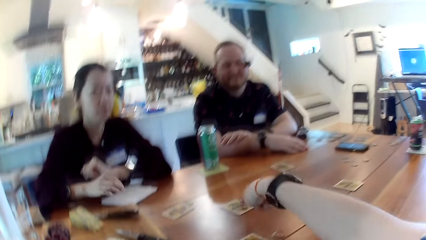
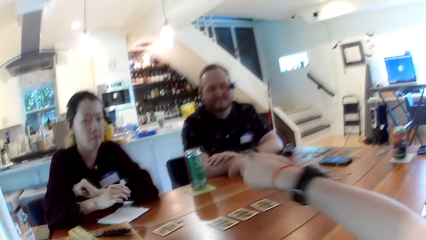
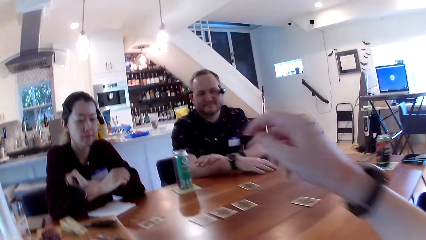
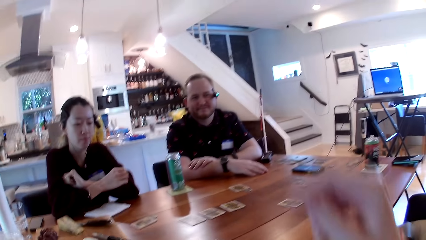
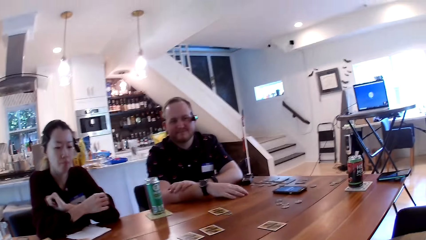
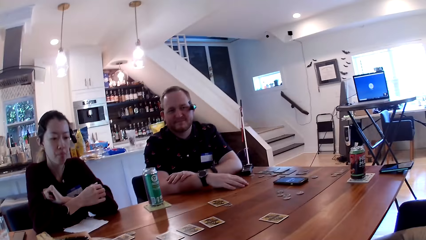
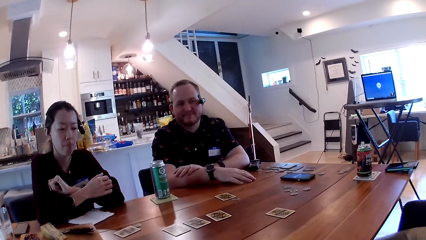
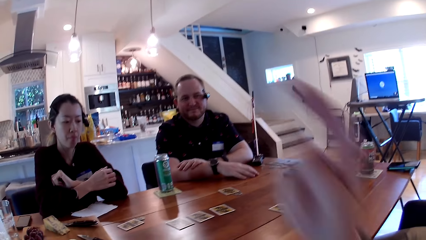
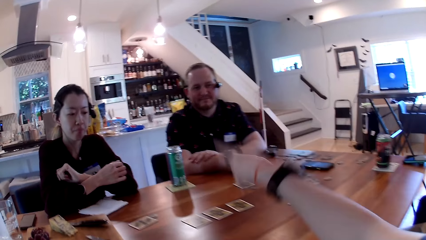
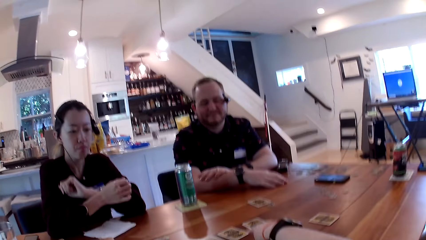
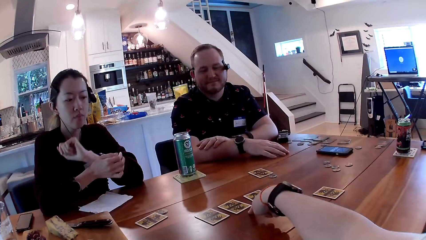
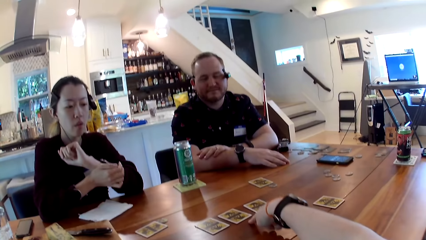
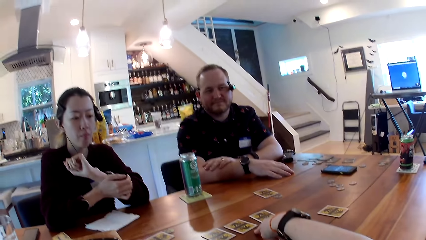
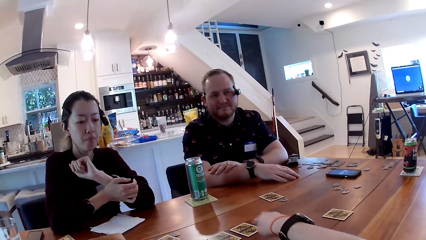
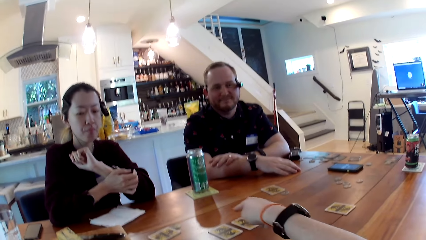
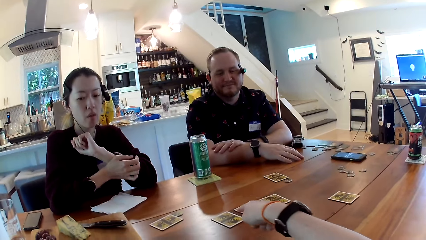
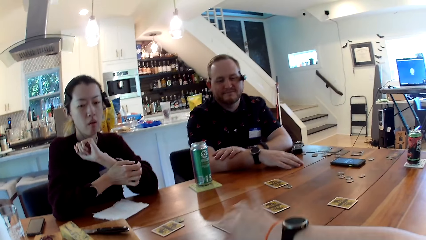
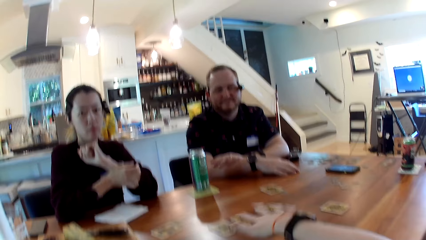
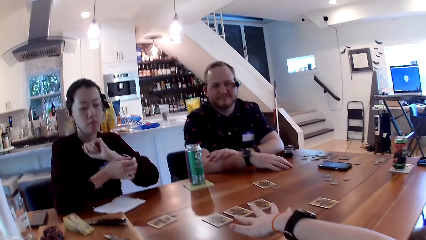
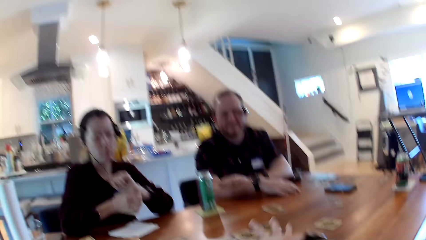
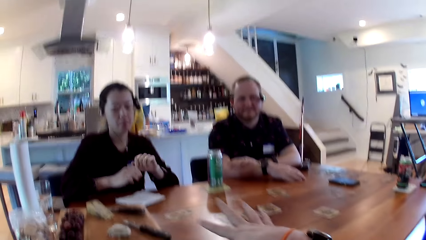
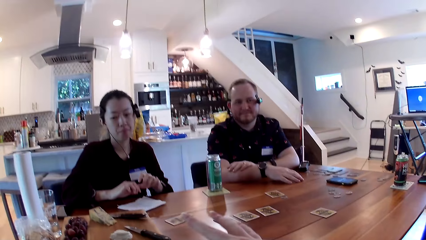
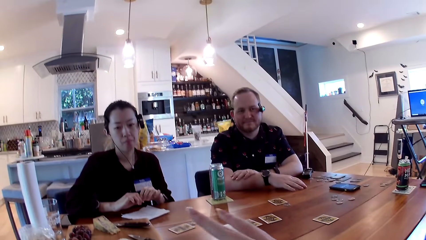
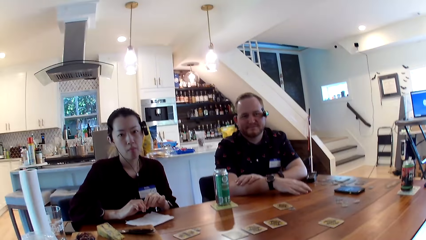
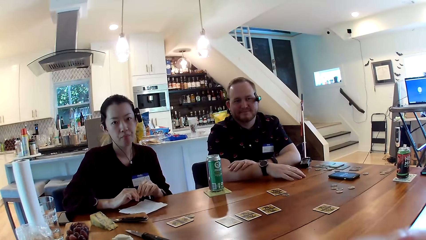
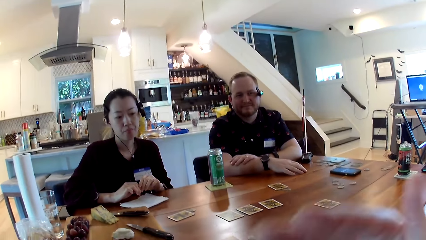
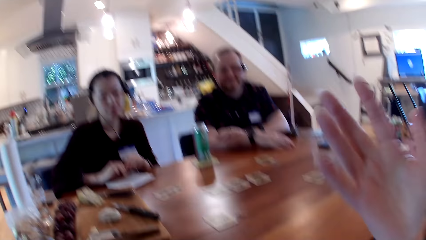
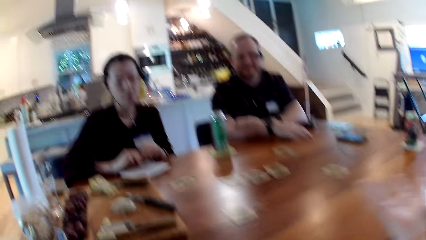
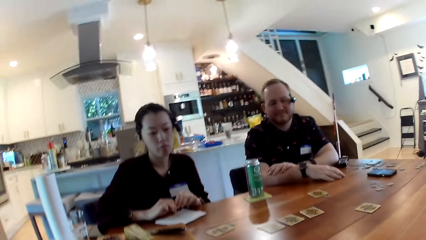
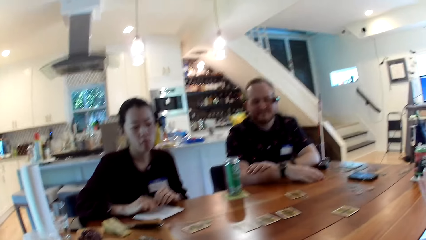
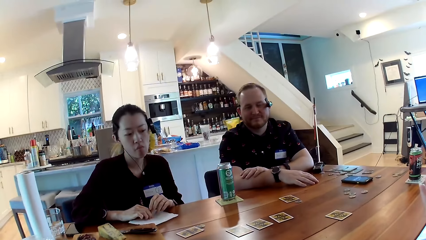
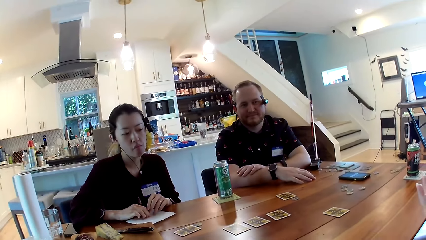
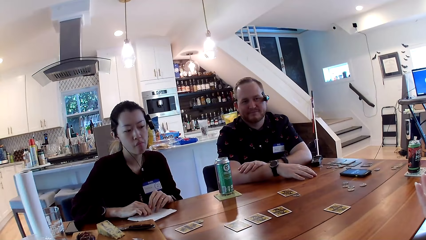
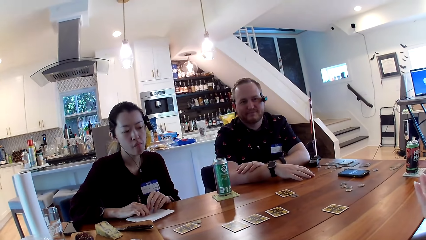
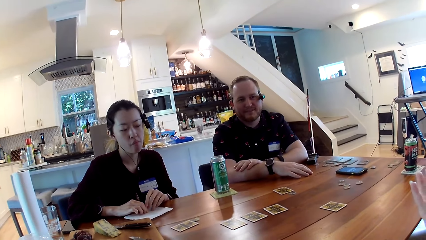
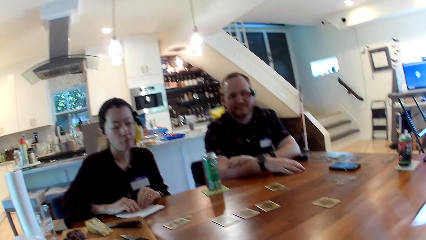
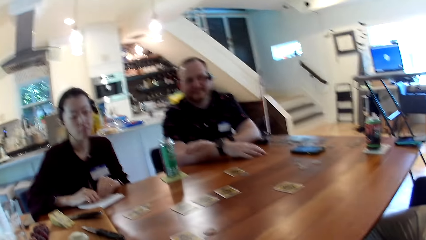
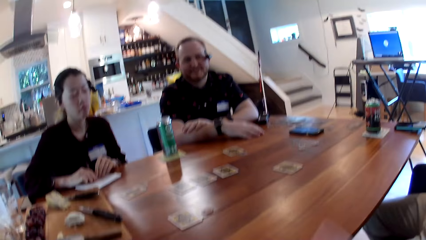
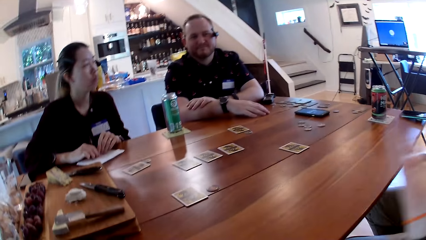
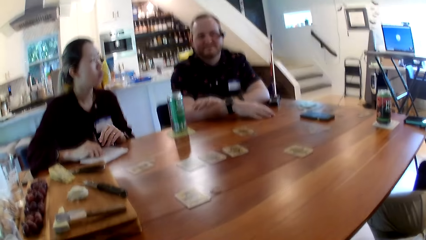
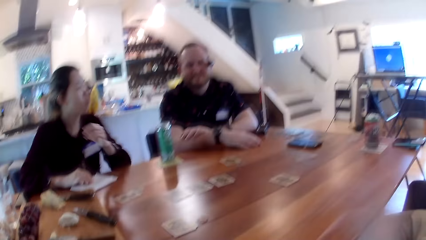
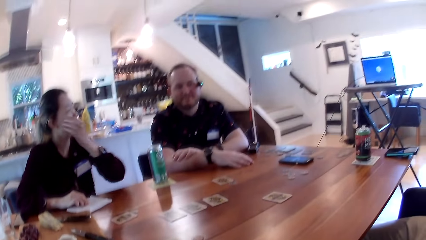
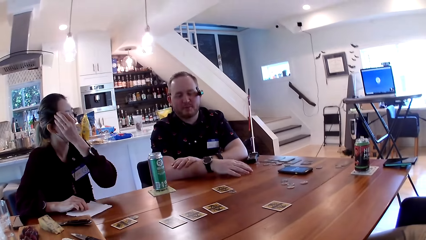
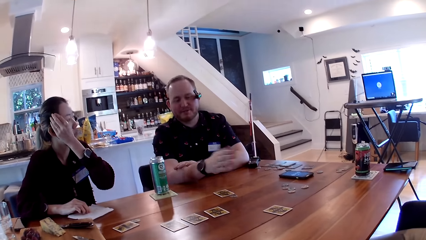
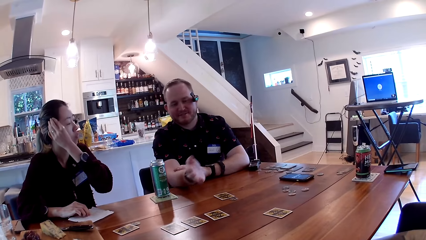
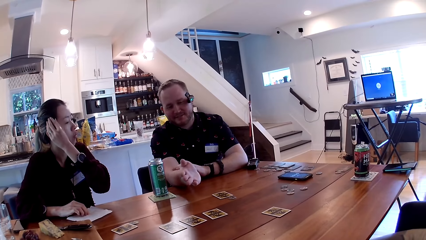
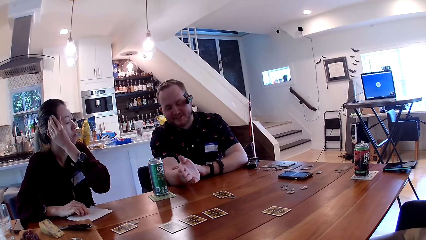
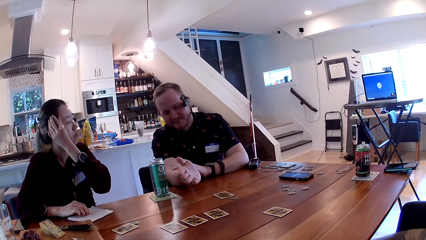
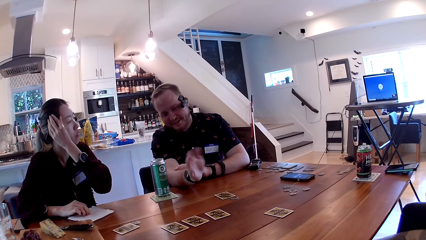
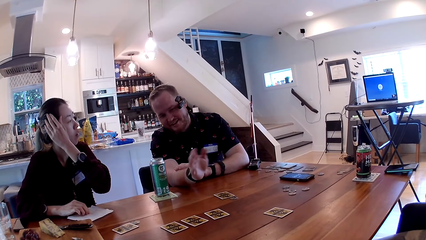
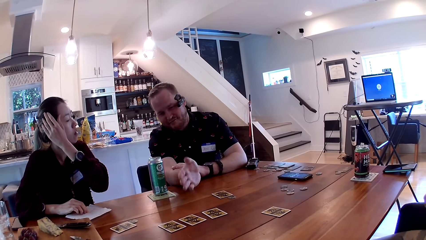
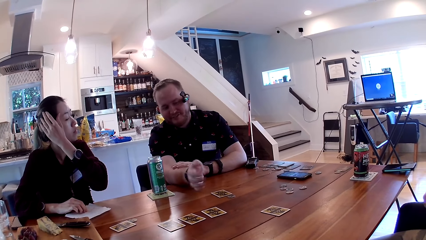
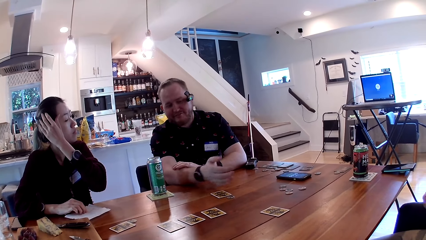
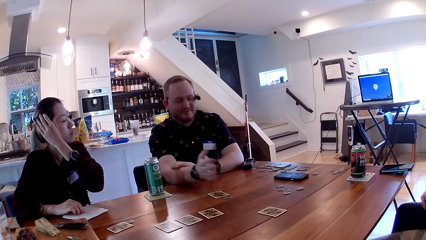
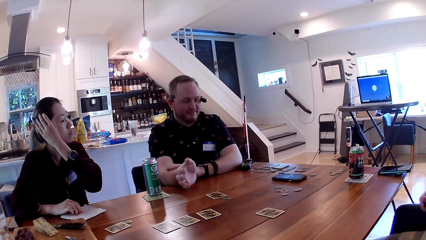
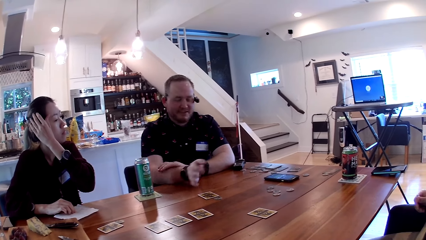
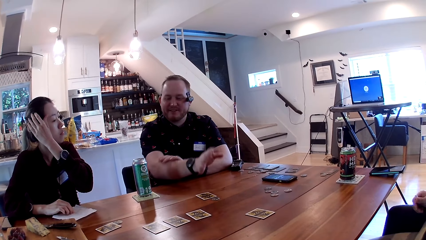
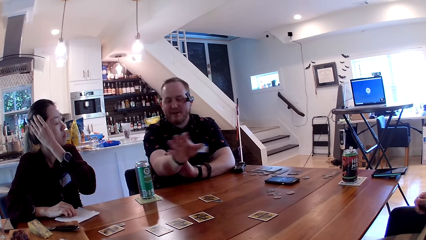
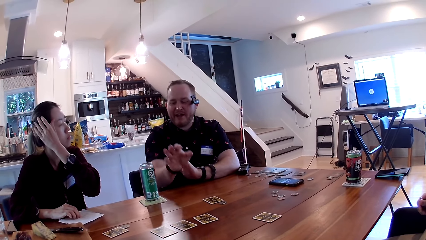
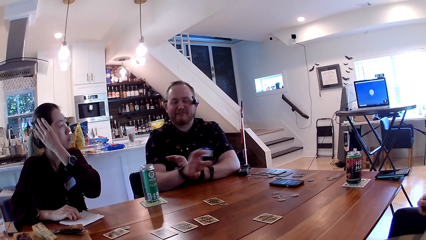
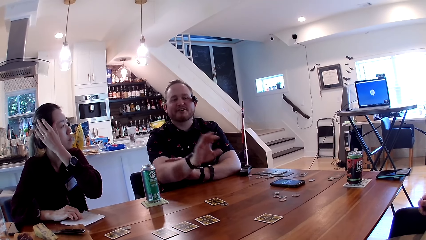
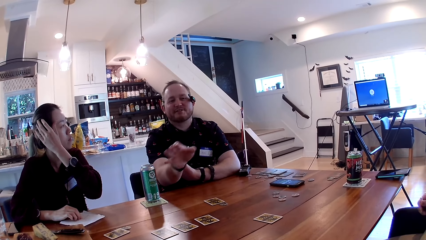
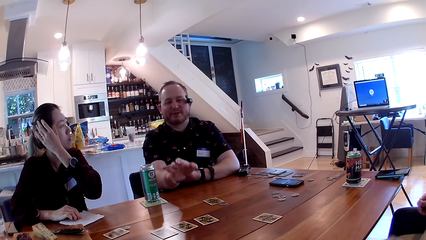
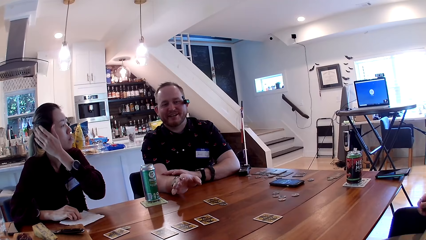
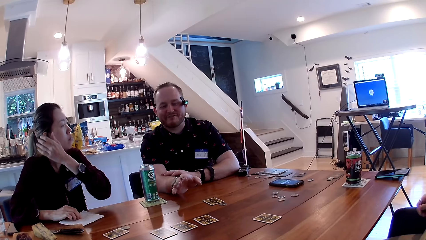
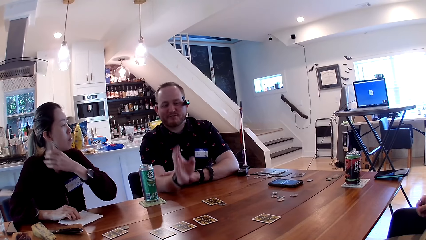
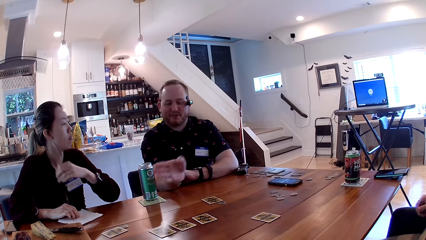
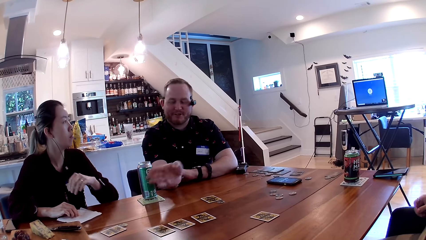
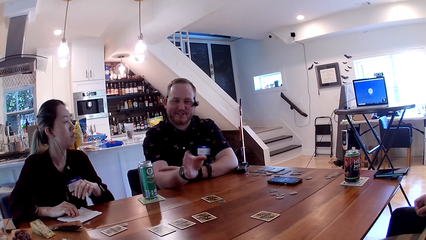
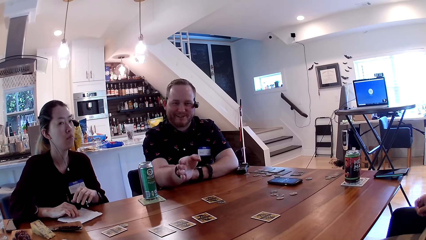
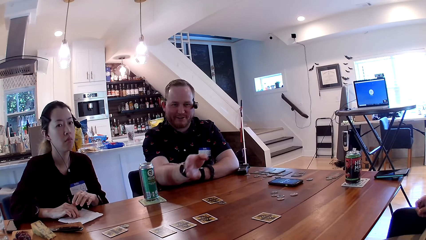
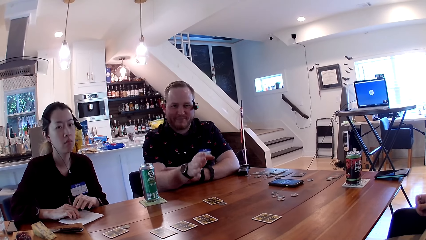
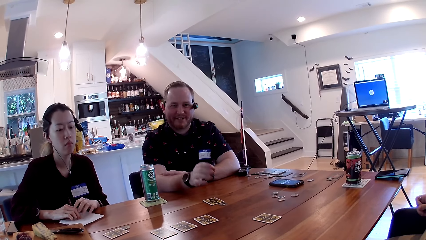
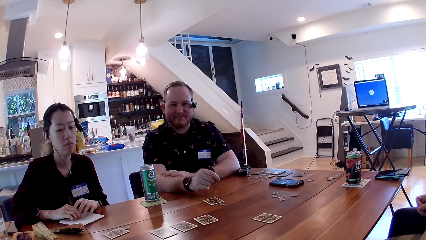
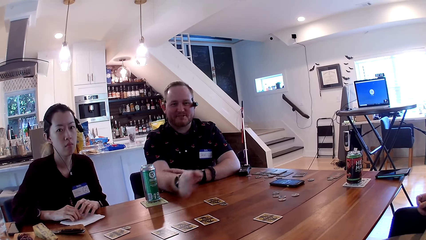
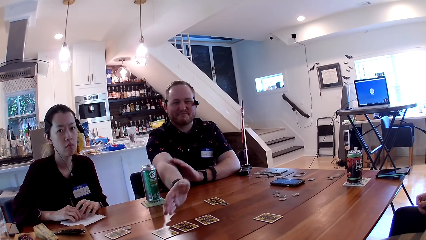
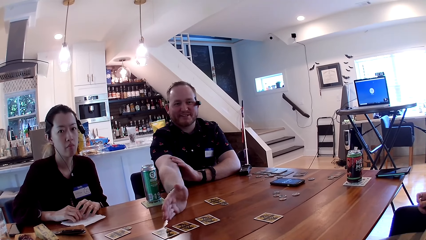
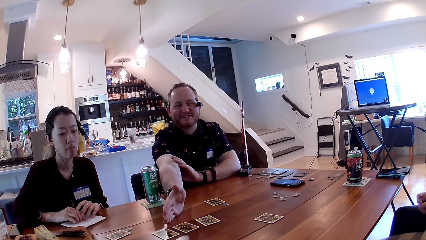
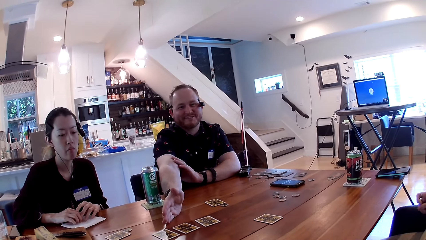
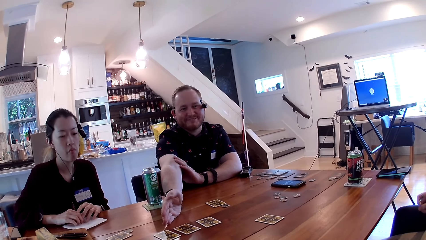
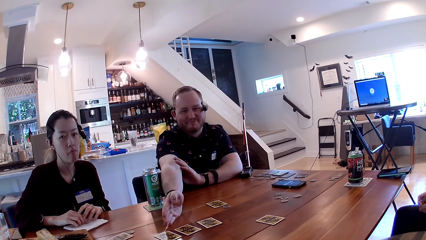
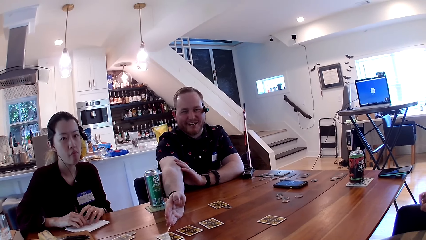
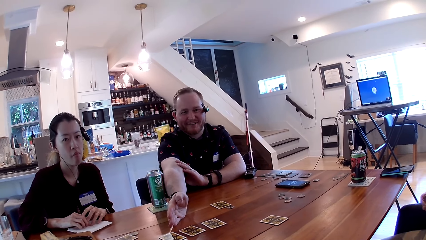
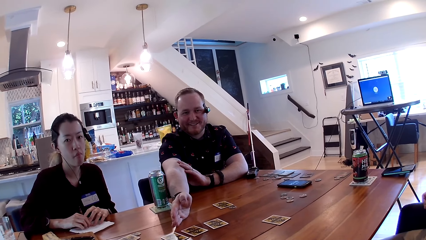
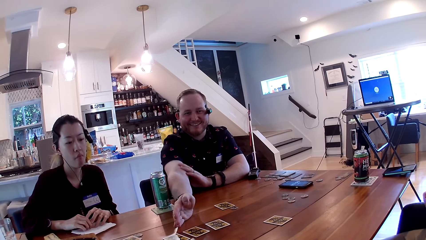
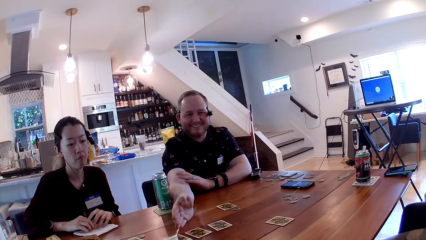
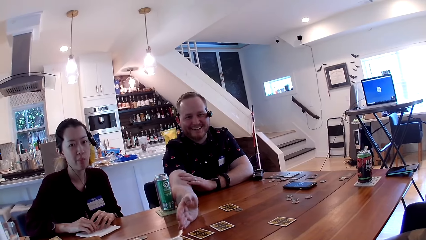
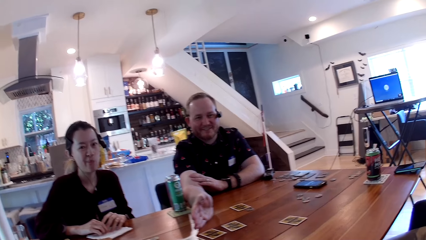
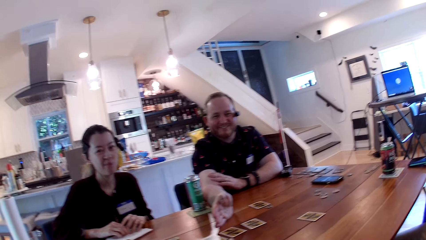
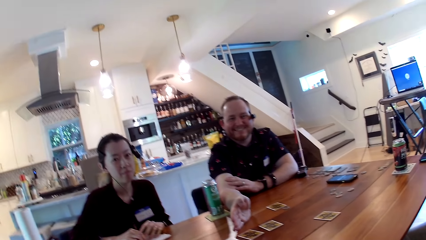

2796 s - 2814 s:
The camera wearer converses with a woman. She points at a card with her right hand. A man interacts with the camera wearer. The woman adjusts the smart camera on her head with her left hand. The woman touches her face. The man converses with the camera wearer. The man places his right hand on the table.
